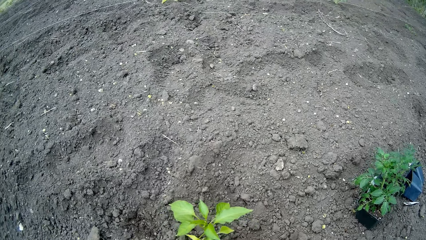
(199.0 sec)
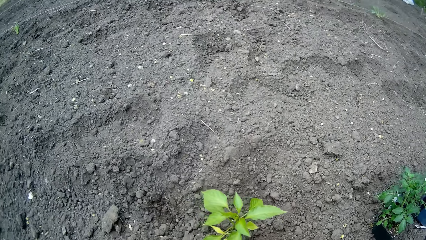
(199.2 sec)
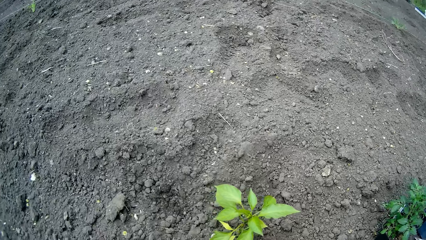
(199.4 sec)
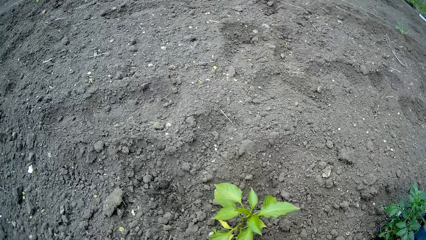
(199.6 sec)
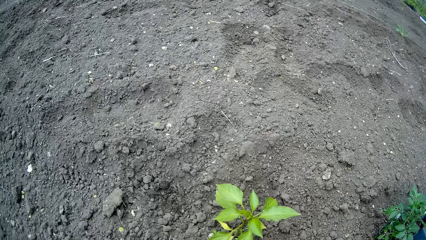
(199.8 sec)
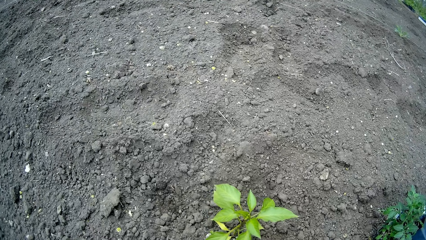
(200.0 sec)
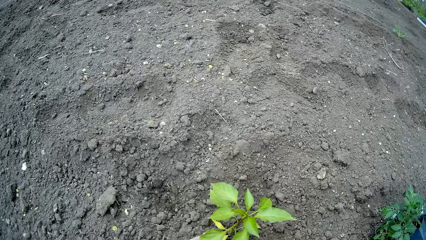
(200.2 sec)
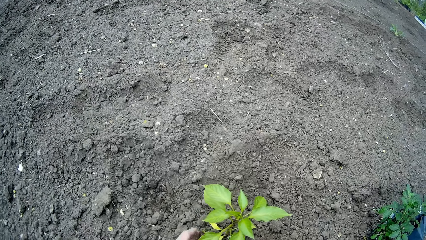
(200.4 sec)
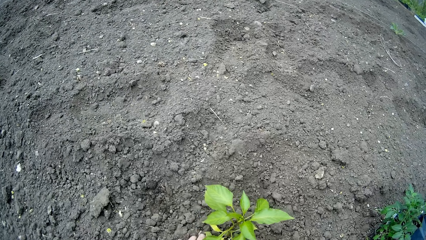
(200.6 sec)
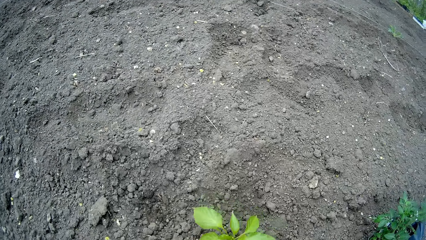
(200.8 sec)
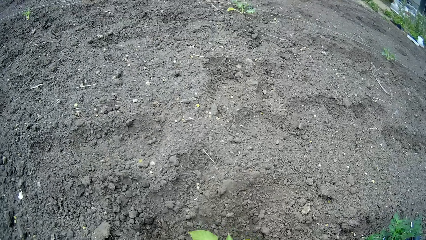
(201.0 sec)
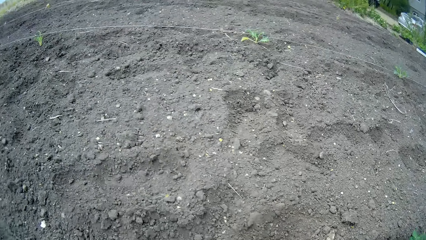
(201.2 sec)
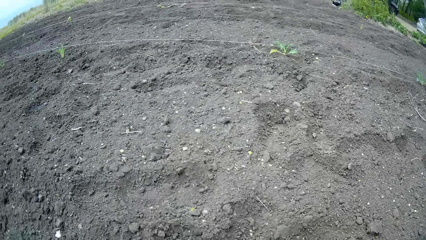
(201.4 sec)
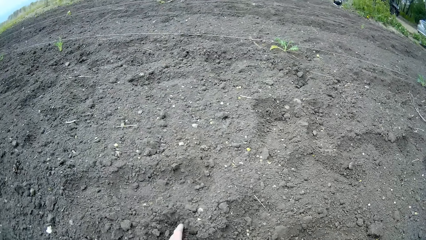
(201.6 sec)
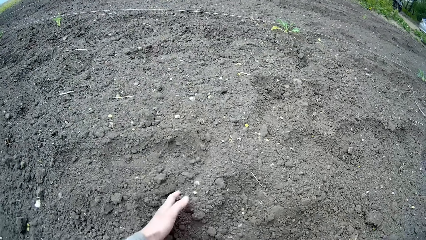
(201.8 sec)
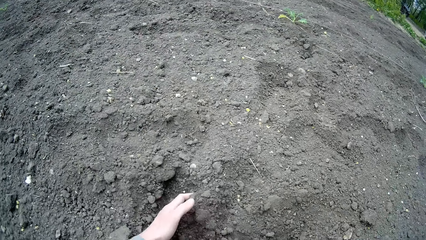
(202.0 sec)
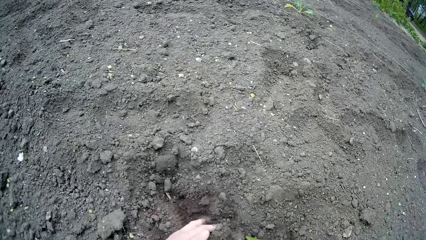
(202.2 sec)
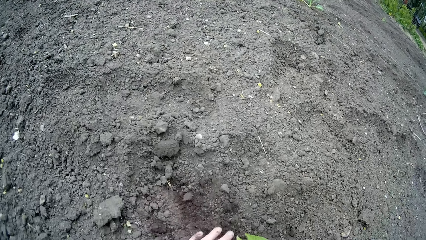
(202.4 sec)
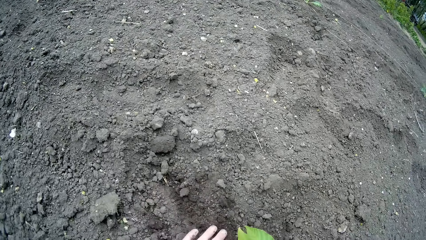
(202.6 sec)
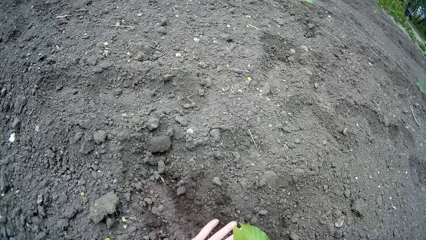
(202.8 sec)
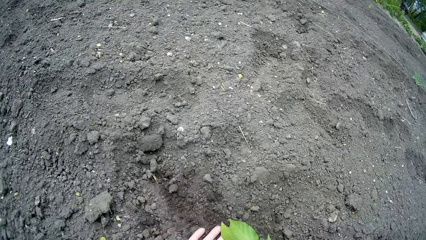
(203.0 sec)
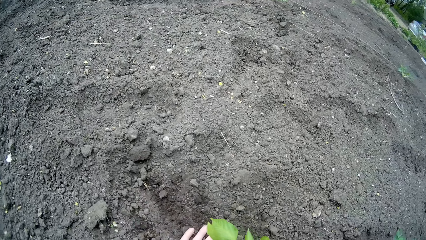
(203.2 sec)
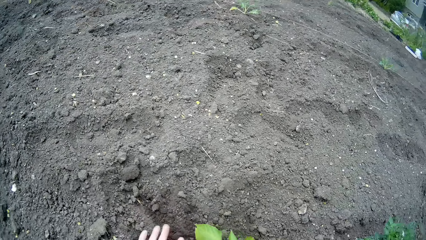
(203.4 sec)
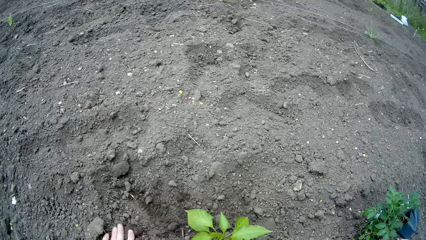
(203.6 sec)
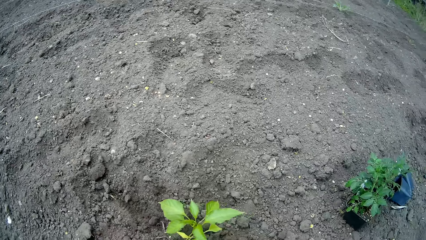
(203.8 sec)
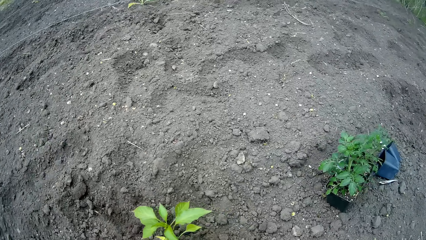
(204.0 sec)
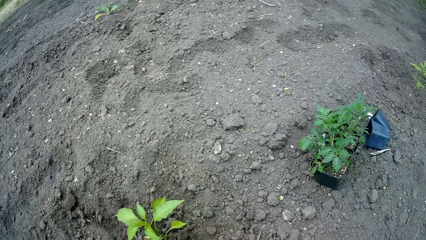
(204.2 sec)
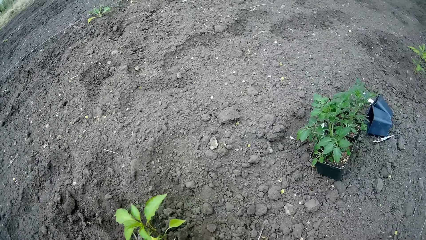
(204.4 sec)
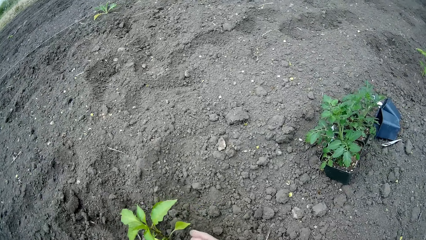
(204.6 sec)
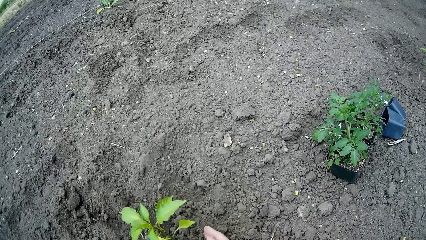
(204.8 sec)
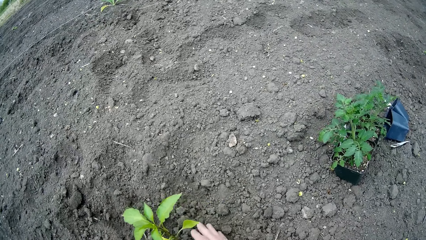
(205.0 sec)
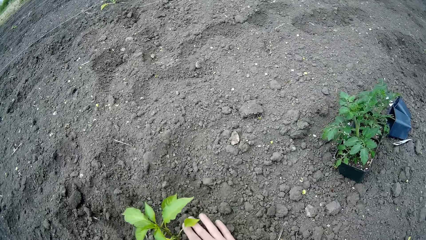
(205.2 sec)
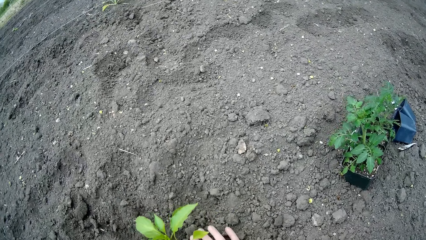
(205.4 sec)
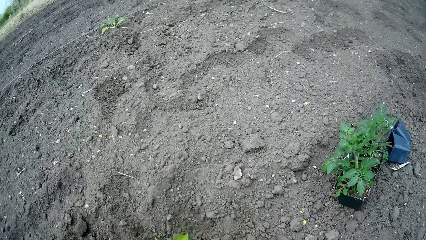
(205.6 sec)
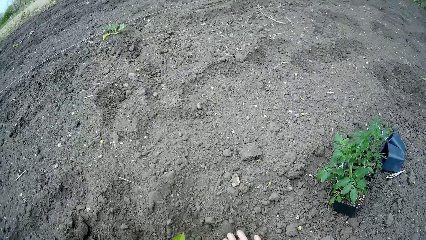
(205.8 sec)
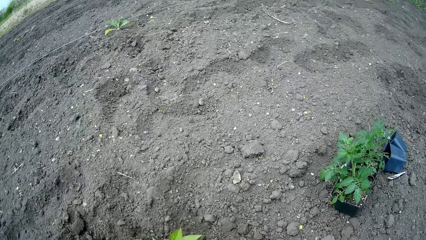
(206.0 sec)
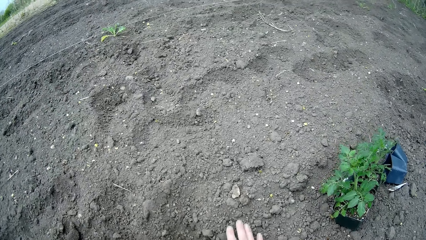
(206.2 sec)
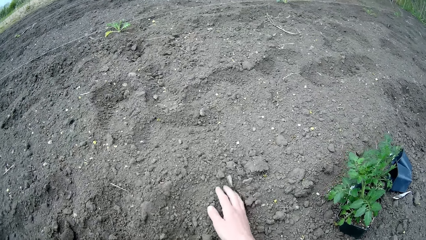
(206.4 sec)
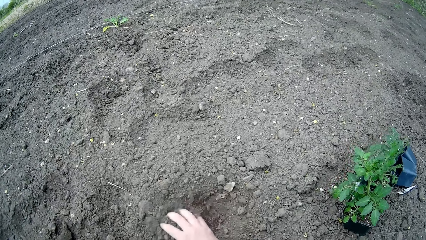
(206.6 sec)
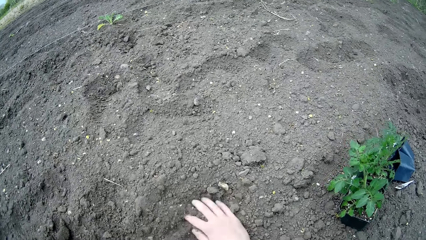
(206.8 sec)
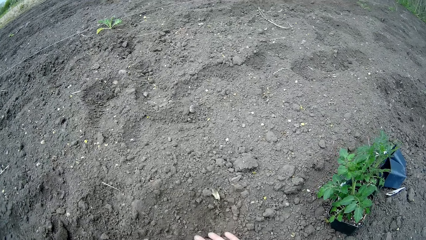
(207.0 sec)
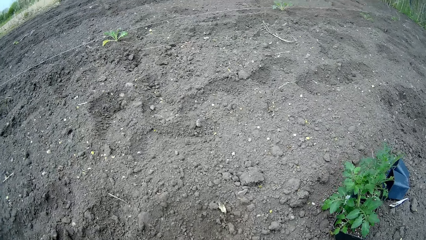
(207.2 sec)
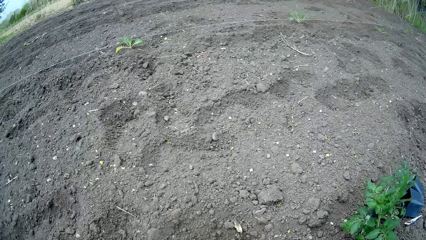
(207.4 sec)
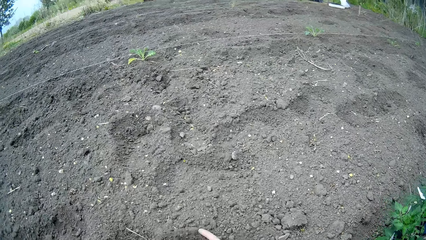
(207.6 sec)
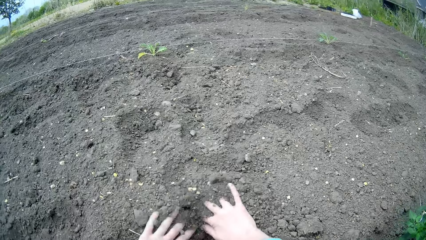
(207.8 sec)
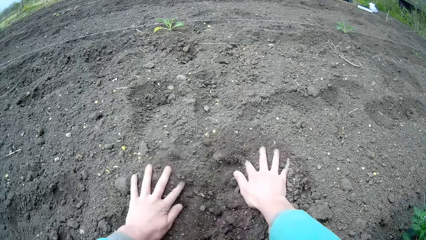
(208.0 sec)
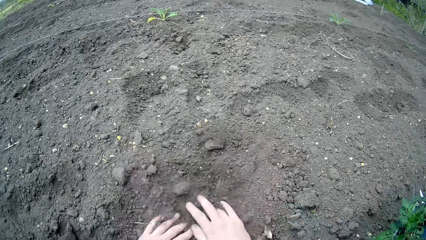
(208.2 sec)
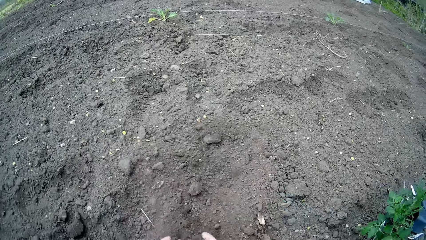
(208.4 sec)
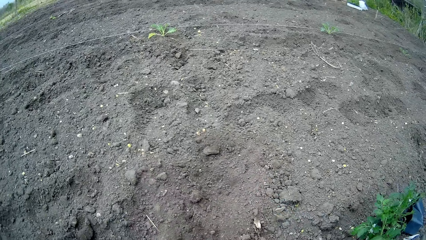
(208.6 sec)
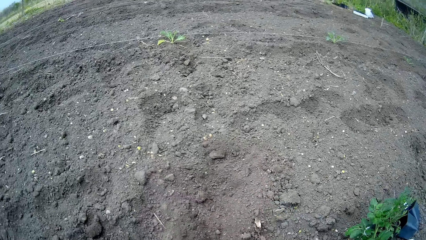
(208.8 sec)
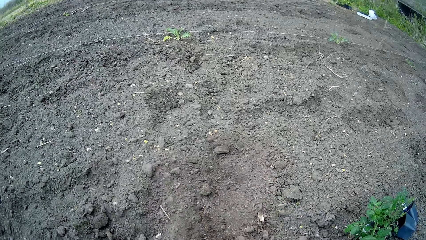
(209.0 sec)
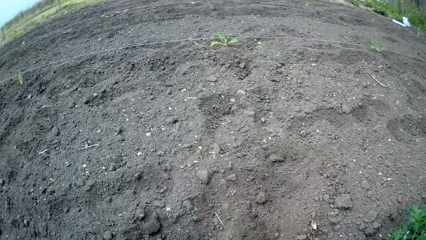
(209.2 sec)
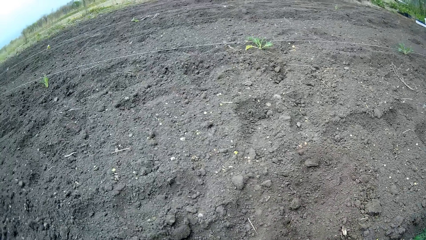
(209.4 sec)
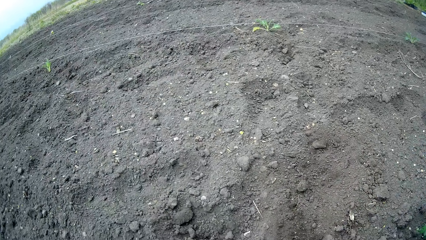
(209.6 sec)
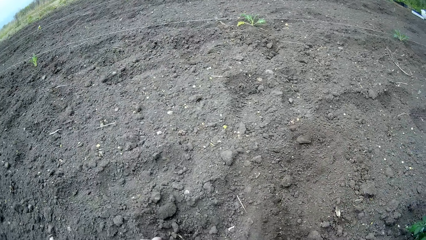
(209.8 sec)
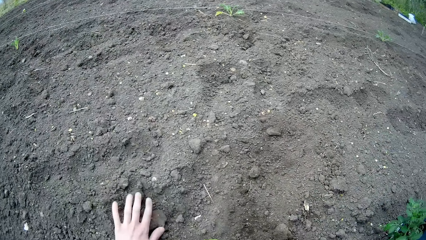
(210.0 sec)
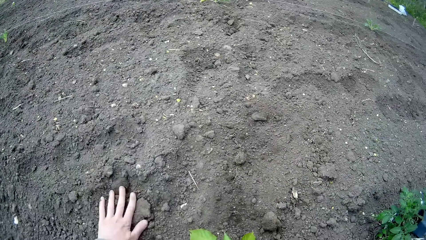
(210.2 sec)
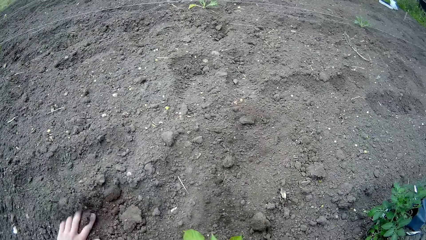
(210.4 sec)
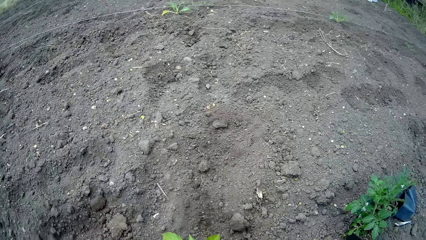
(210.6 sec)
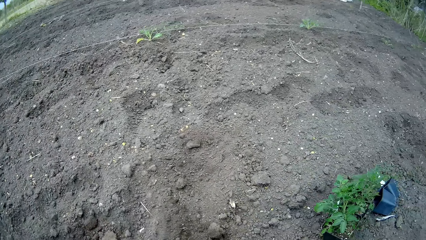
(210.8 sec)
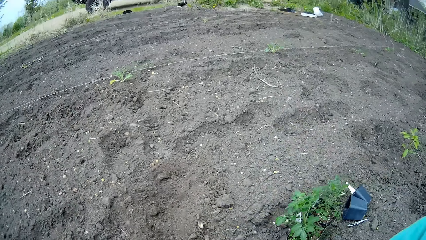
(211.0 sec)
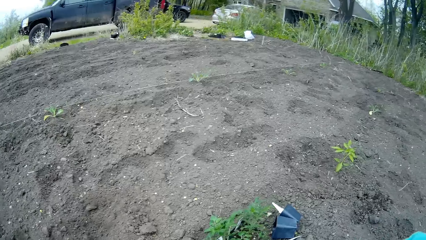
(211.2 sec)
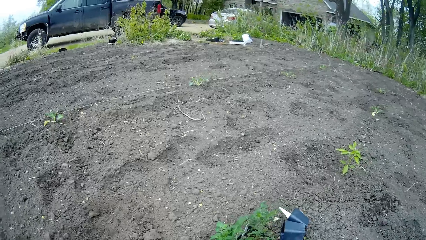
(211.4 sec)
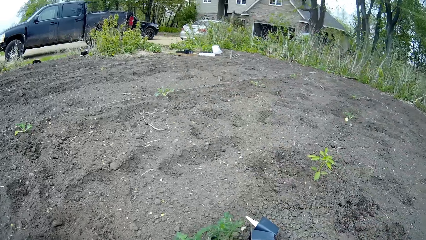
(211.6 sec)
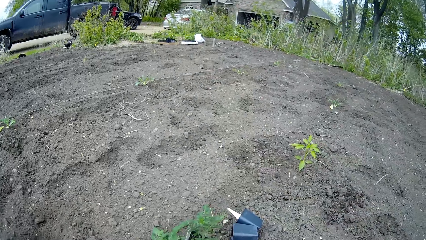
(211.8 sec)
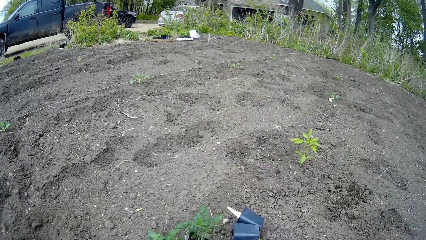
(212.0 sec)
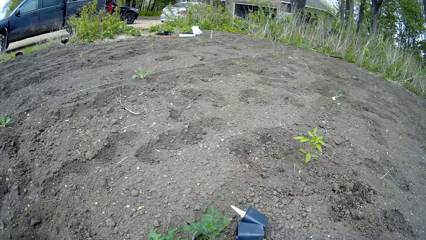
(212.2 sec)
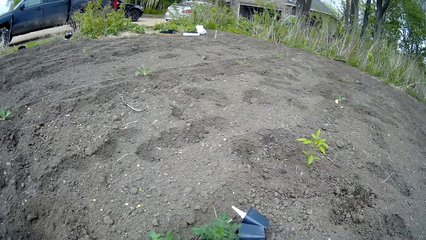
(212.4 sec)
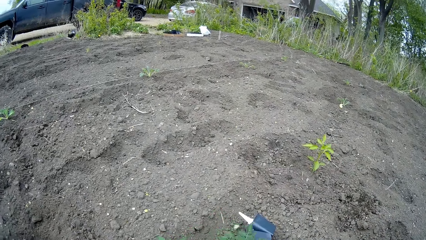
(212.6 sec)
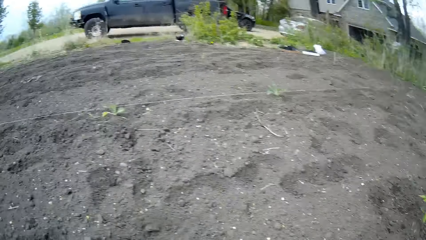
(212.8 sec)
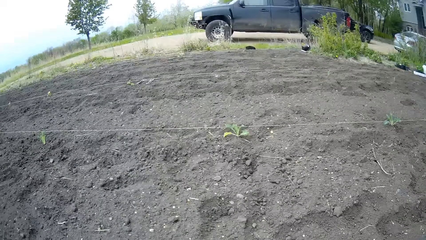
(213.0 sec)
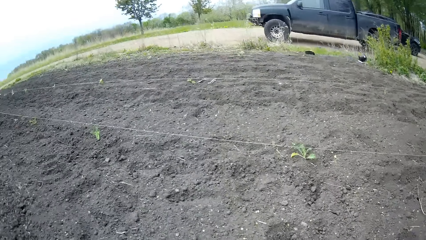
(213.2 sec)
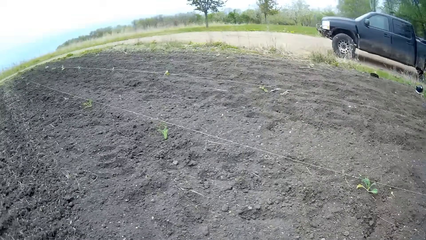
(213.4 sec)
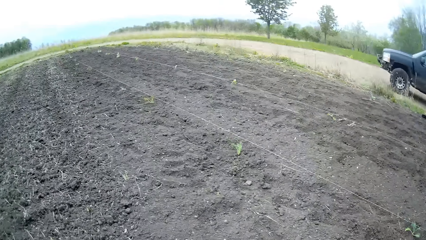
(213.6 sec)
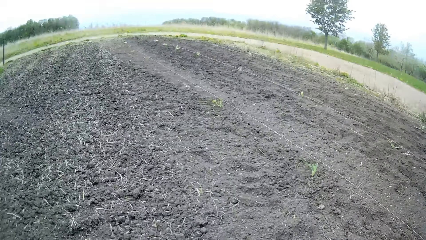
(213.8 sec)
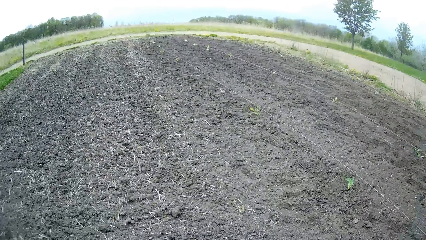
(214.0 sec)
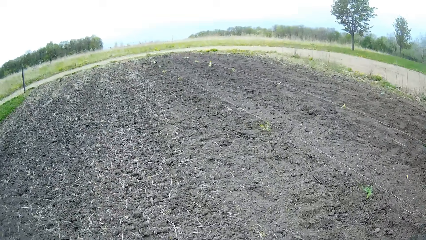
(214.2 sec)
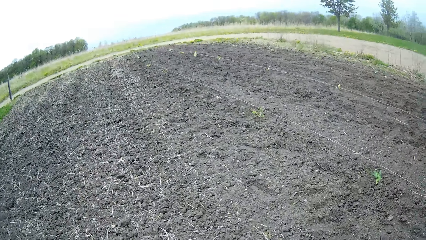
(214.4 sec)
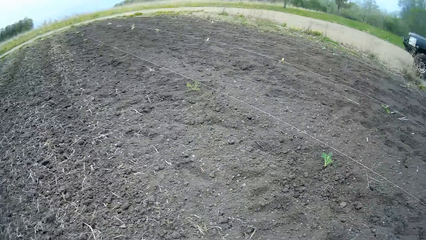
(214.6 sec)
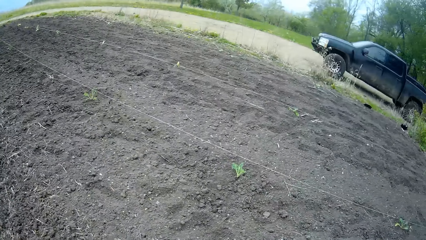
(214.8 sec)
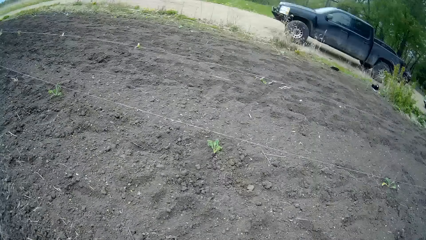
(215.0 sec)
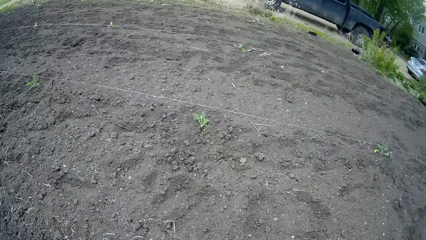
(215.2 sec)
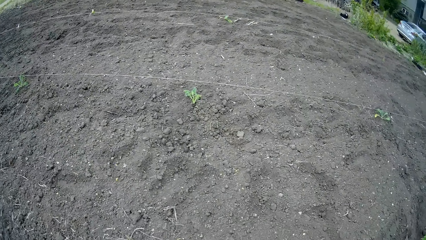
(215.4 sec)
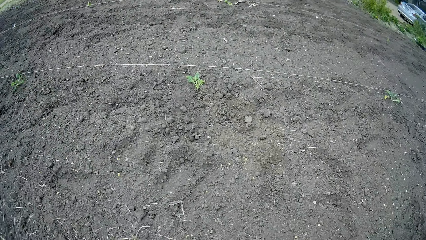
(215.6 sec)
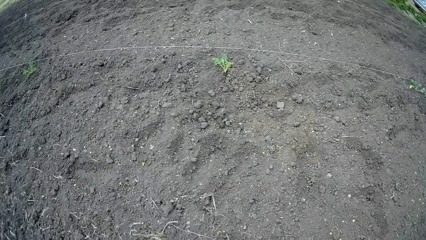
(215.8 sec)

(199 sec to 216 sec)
The camera wearer shuffles sand with both hands. He touches a plant on the ground with his left hand. He picks up the seedling and moves on the garden.
